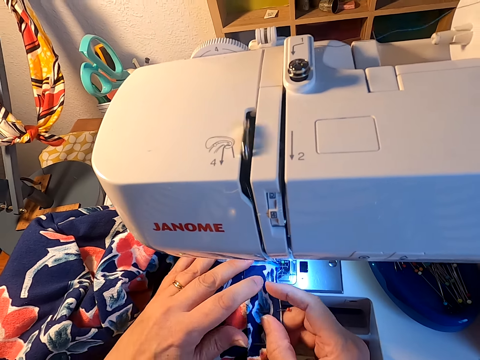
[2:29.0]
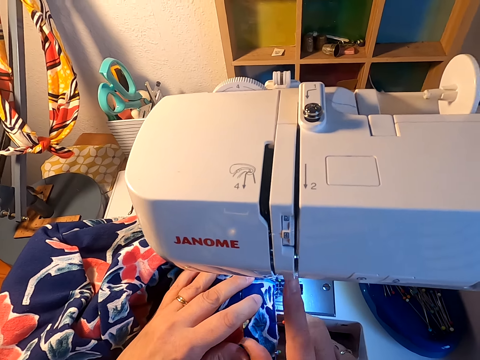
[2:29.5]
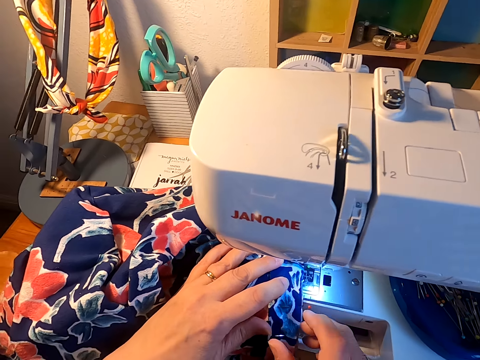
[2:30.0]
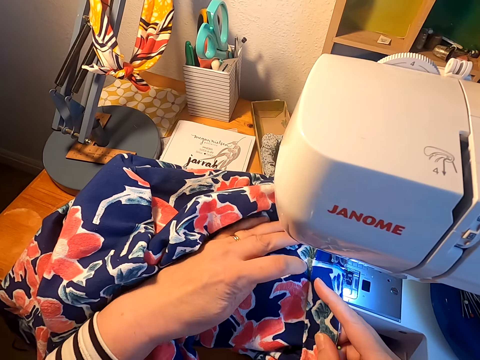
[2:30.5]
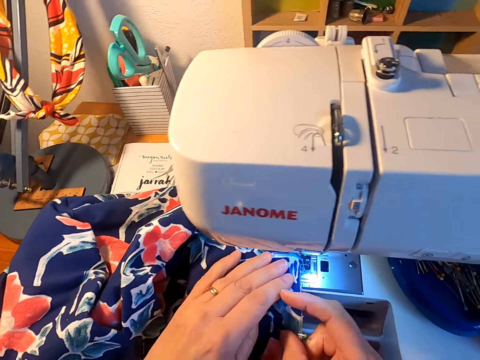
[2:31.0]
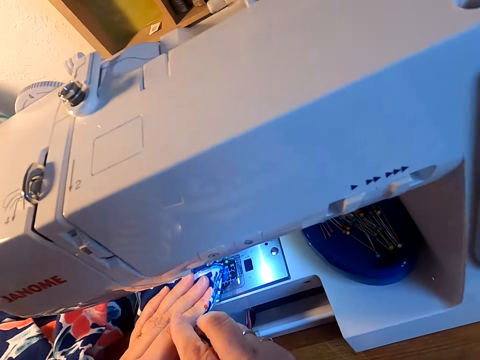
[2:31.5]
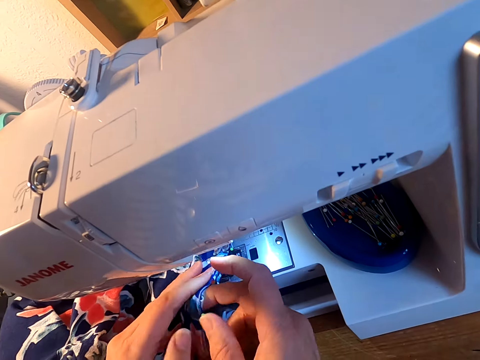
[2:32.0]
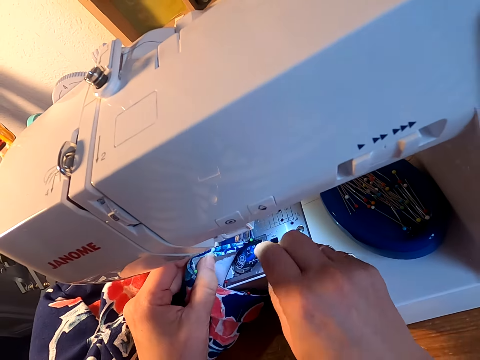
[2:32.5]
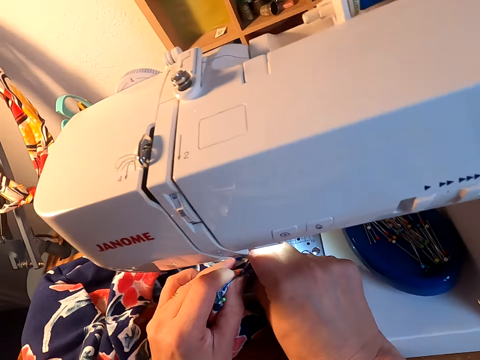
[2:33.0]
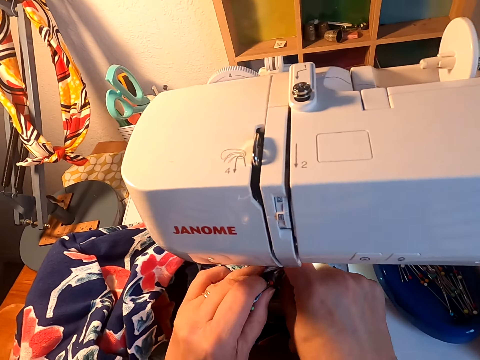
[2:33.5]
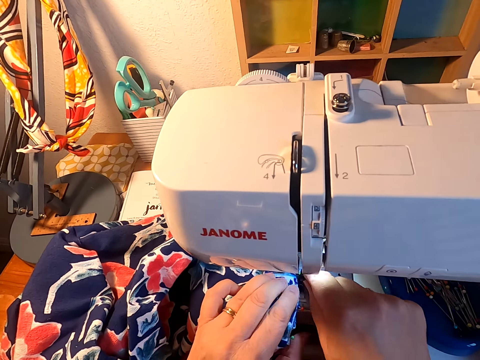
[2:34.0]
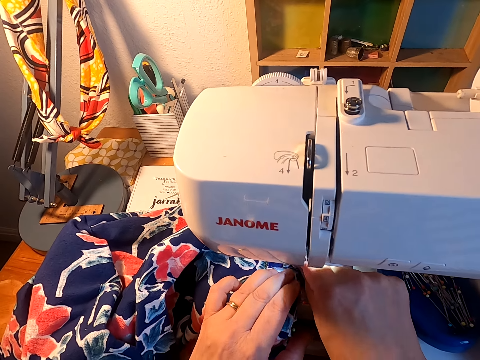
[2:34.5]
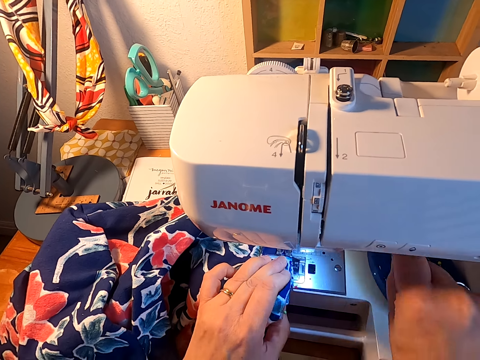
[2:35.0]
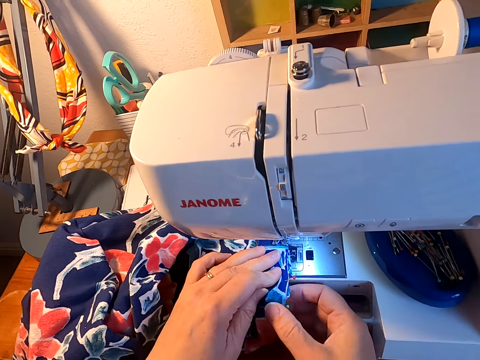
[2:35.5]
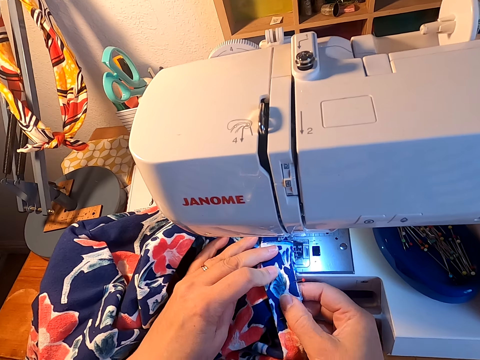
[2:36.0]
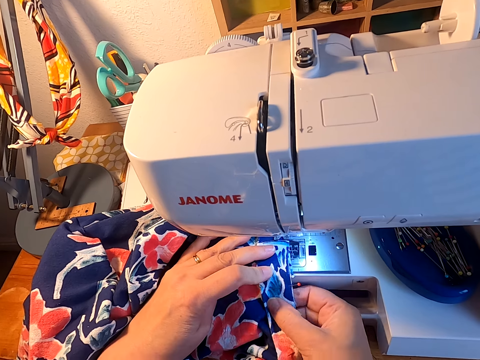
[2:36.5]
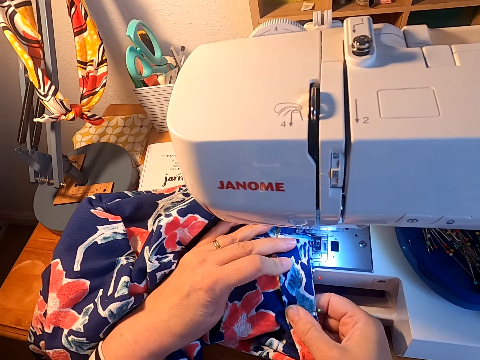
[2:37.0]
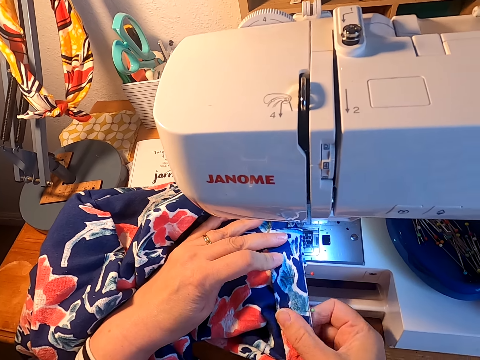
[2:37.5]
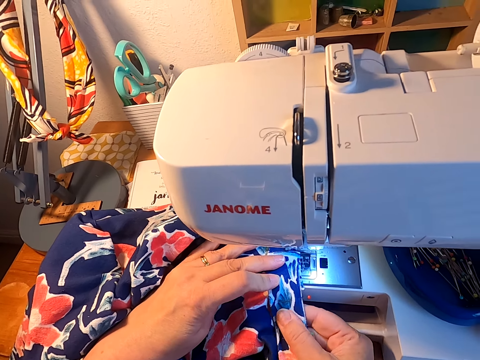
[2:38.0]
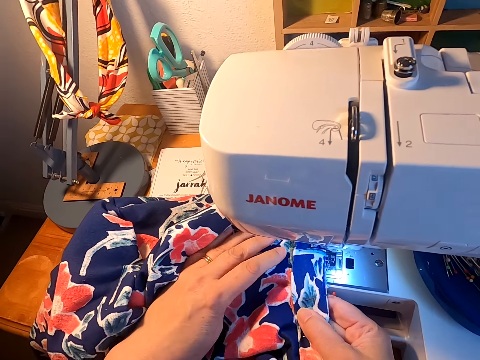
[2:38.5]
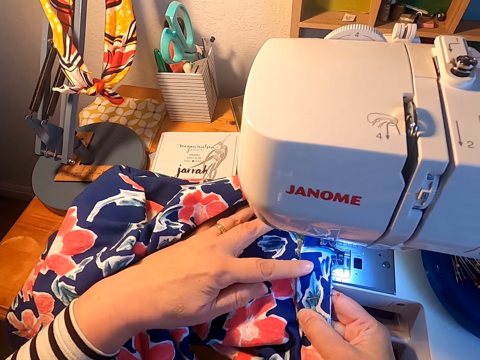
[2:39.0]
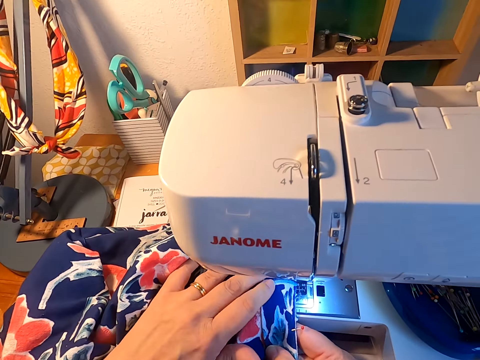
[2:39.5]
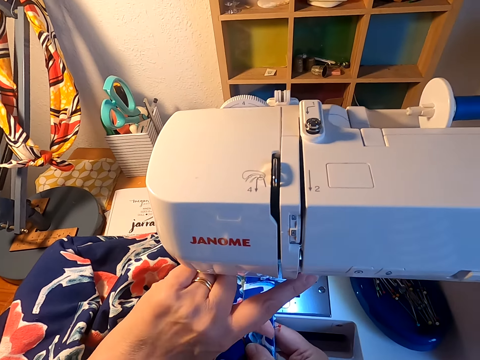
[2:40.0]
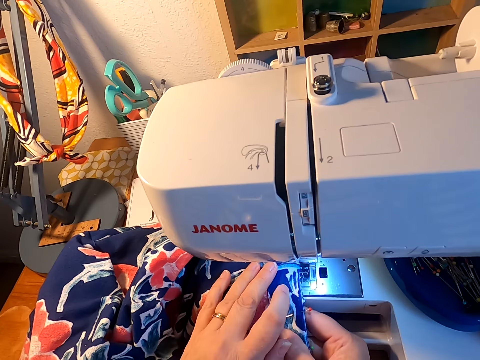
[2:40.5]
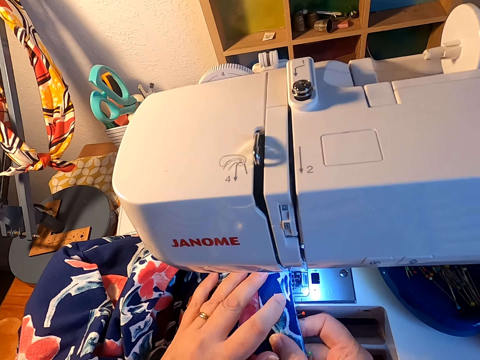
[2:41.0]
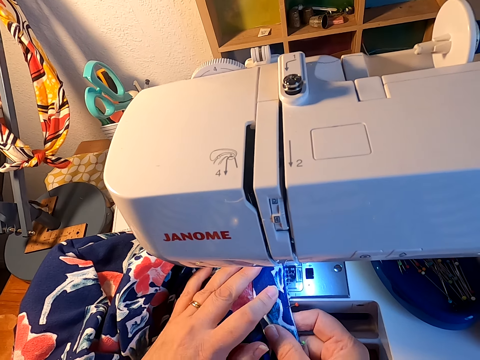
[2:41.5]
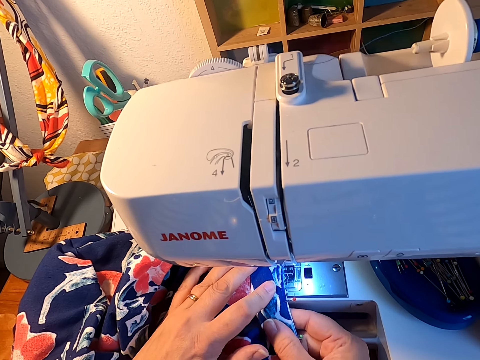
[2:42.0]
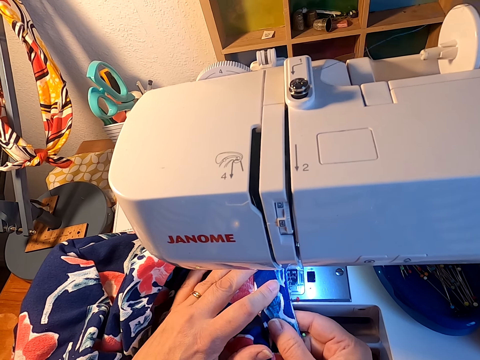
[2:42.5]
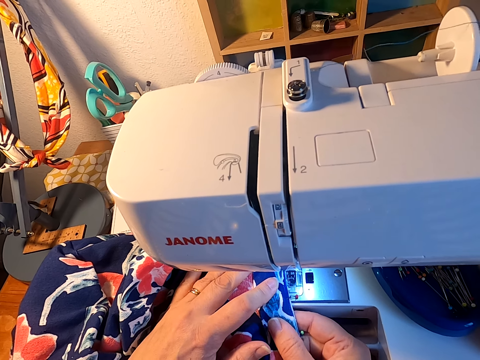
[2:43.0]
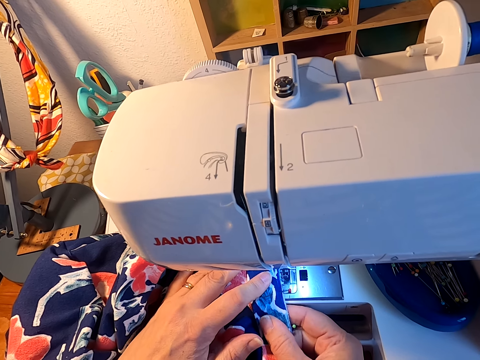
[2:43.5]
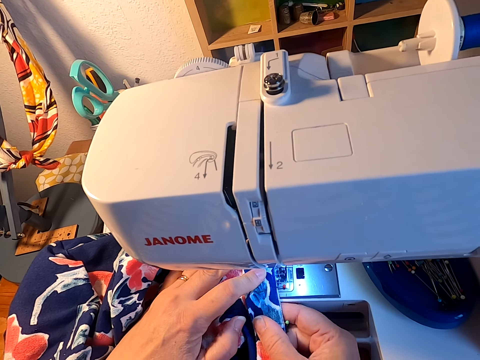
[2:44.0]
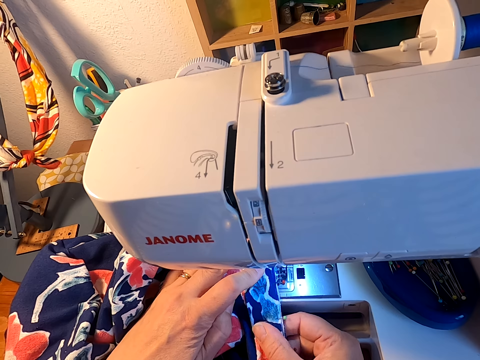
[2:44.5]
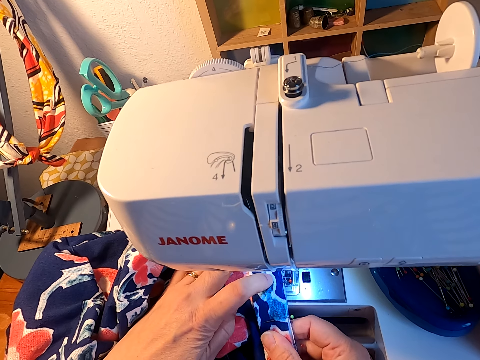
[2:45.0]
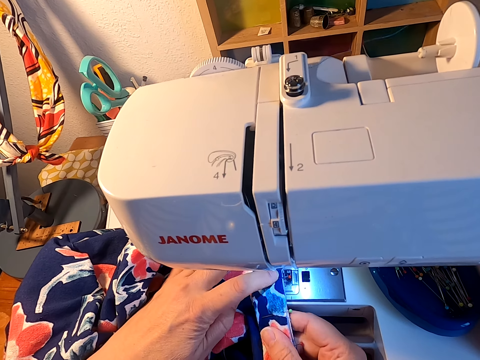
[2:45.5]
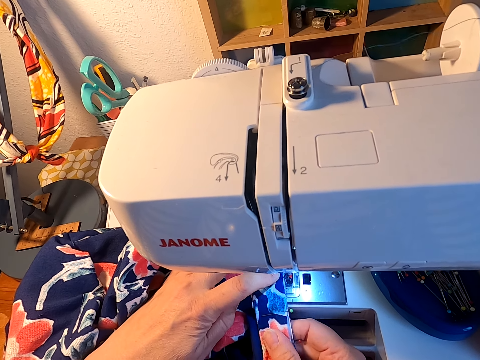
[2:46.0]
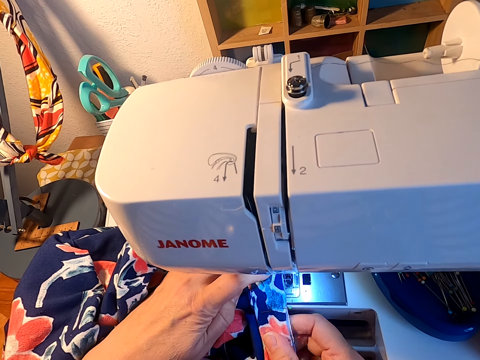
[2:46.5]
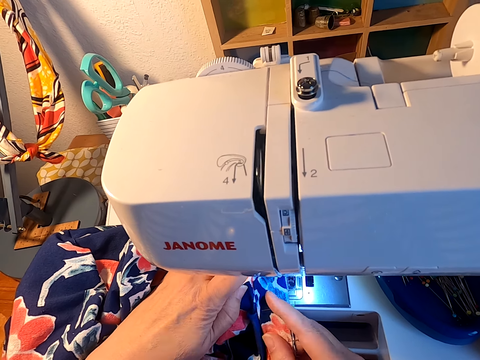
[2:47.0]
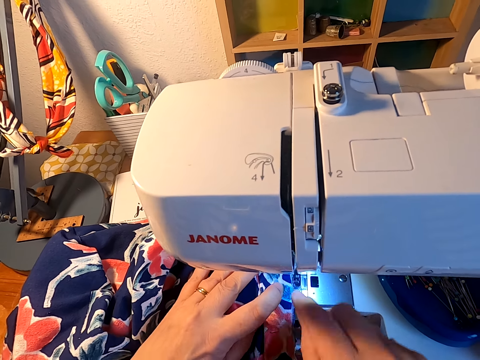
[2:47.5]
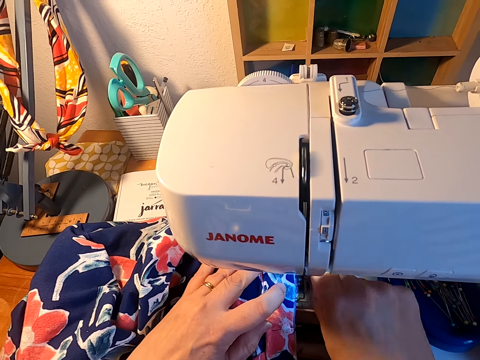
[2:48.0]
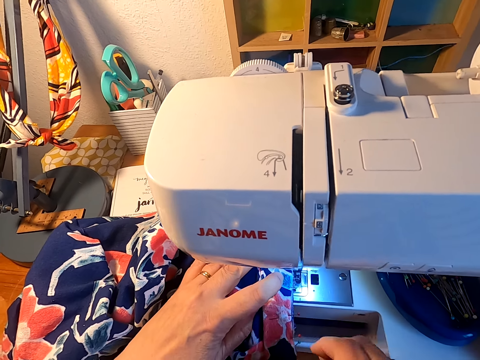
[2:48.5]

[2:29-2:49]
The camera wearer presses the sewing machine button off. They adjust the cloth on the sewing machine. They remove a pin from the cloth. They adjust the cloth on the sewing machine. They press the sewing machine button on. They sew the cloth on the sewing machine. They remove a pin from the cloth.

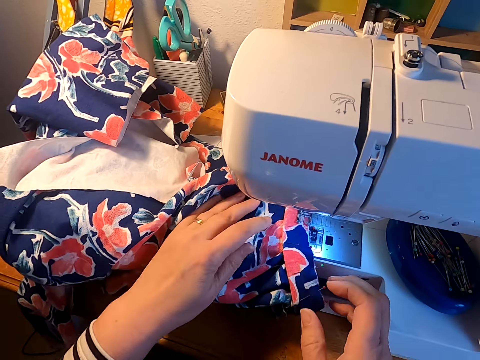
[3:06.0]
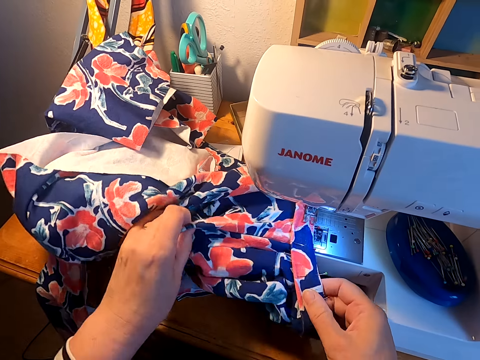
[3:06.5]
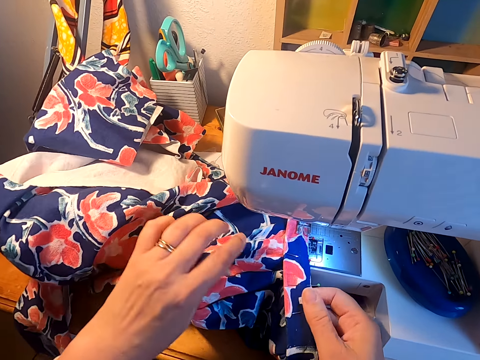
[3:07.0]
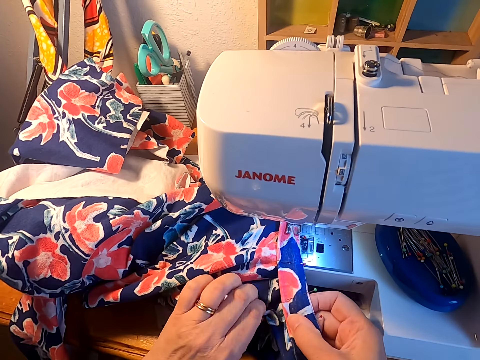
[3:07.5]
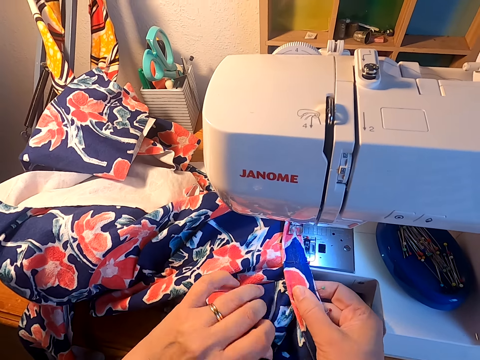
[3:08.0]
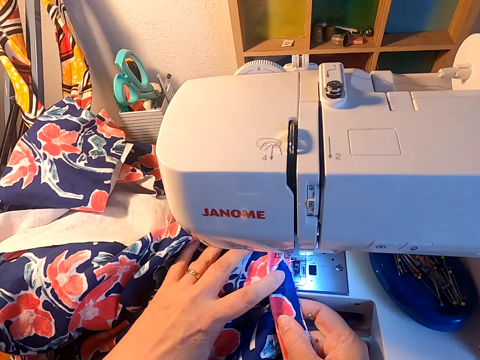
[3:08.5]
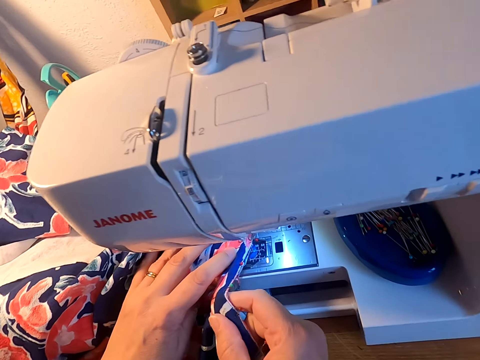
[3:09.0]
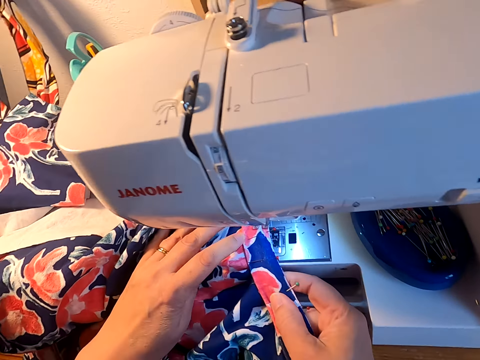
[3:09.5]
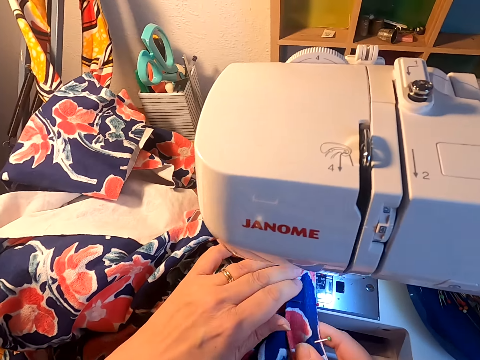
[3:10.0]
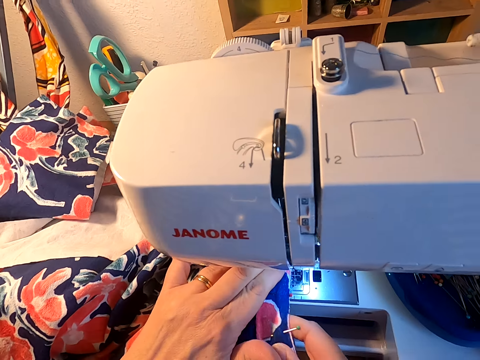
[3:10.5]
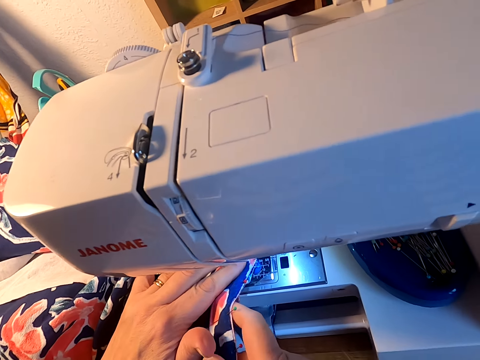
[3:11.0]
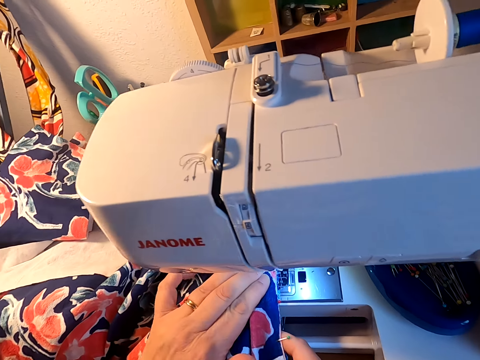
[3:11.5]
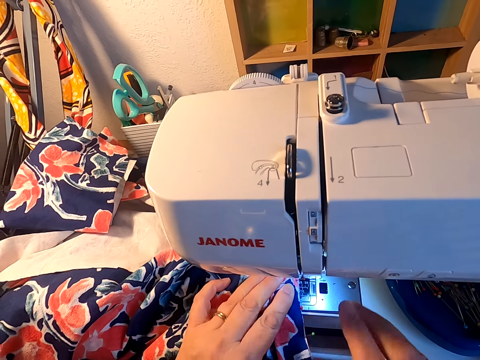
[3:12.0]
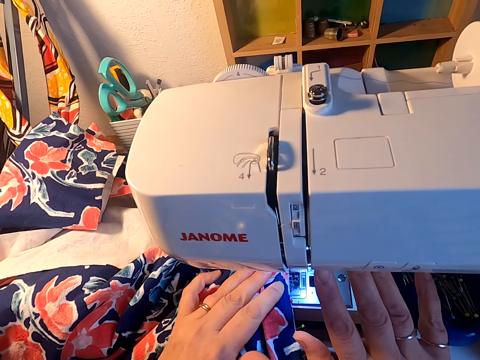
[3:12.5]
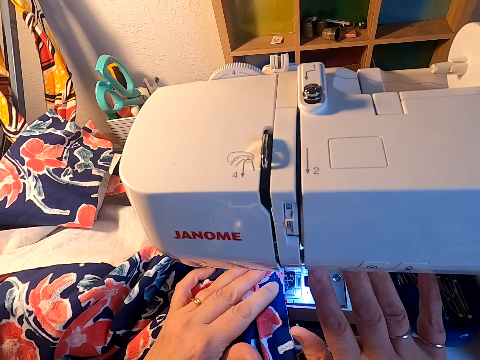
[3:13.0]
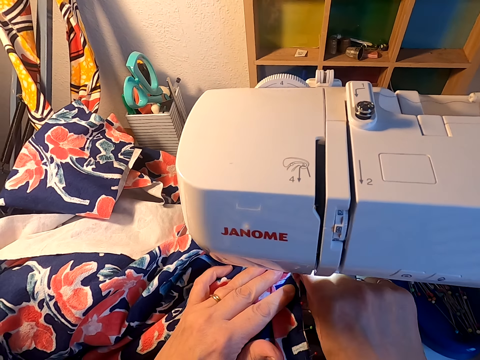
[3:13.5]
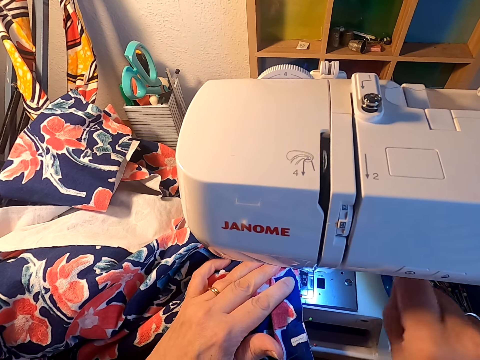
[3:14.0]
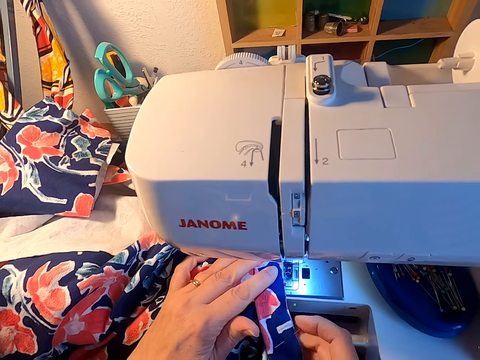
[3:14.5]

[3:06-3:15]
The camera wearer presses the sewing machine button off. They adjust the cloth on the sewing machine. They press the sewing machine button off. They remove a pin from the cloth.
